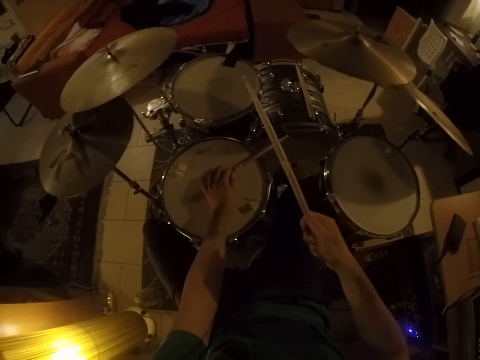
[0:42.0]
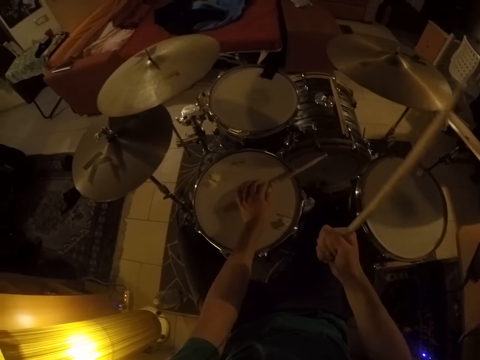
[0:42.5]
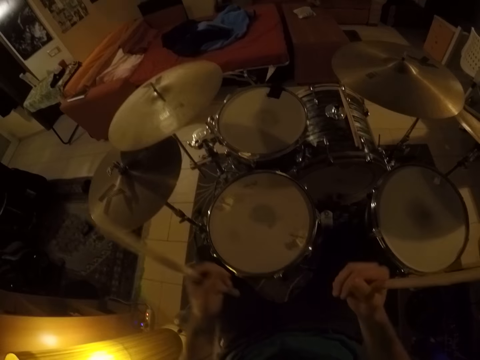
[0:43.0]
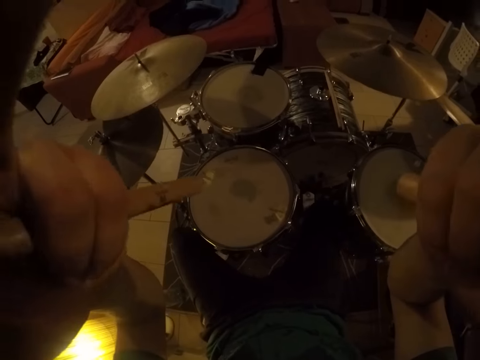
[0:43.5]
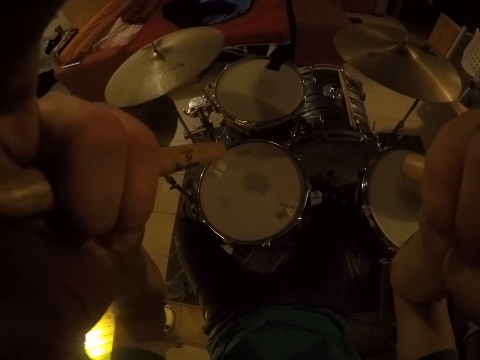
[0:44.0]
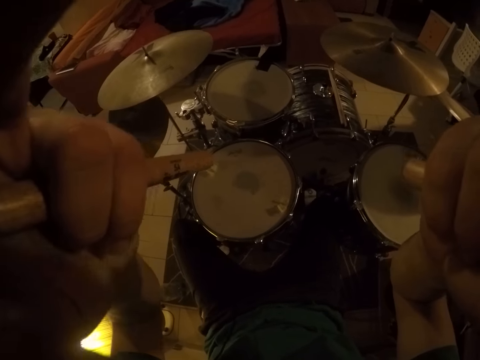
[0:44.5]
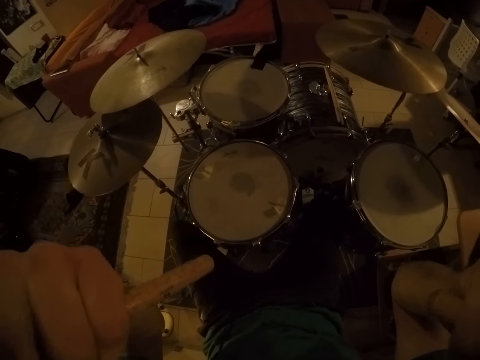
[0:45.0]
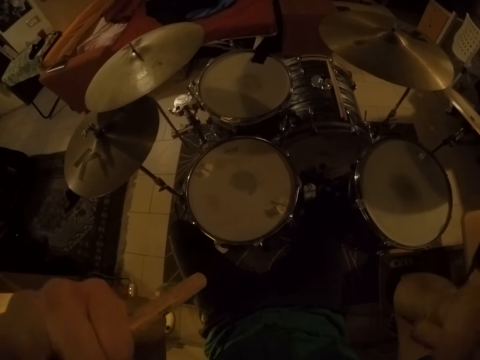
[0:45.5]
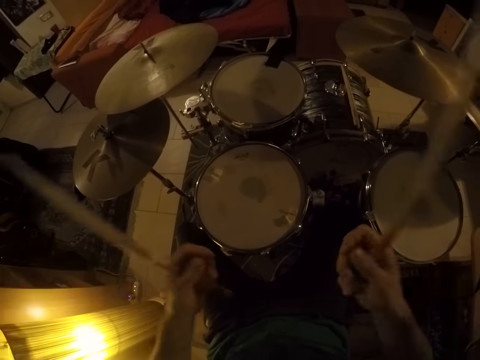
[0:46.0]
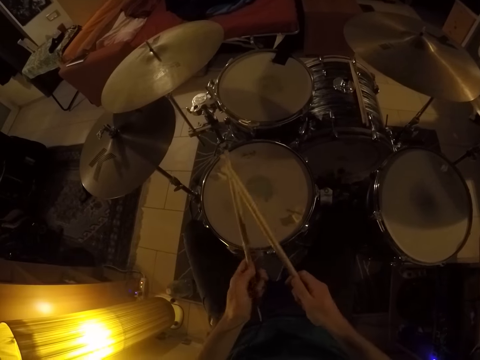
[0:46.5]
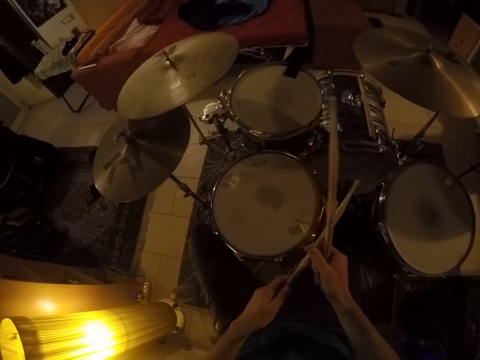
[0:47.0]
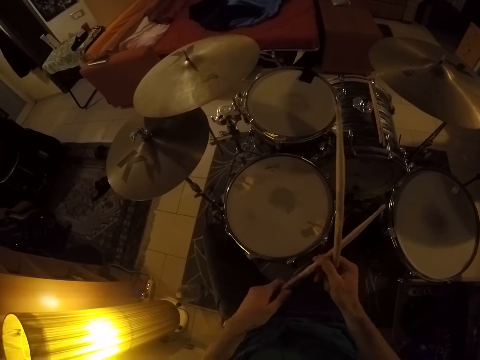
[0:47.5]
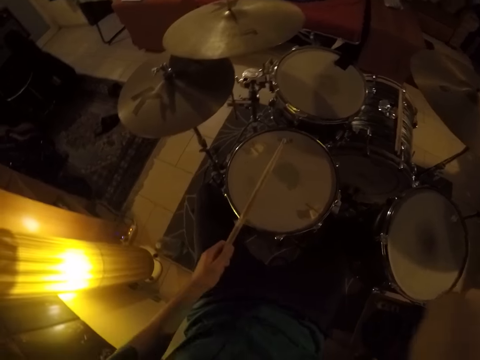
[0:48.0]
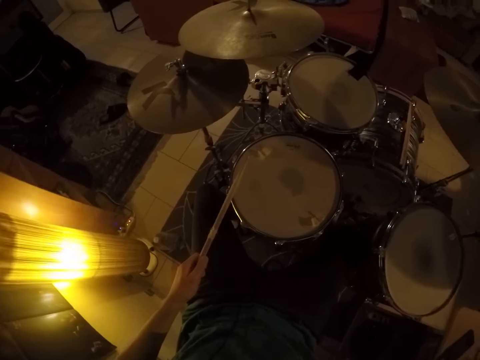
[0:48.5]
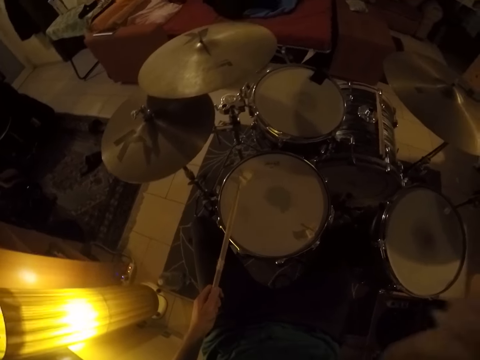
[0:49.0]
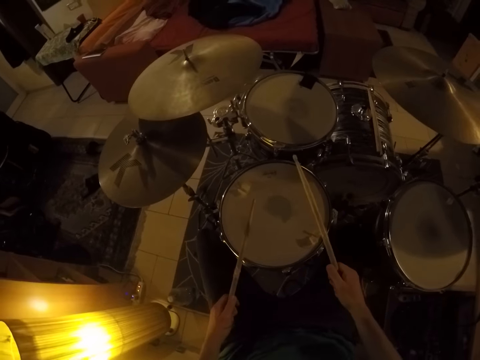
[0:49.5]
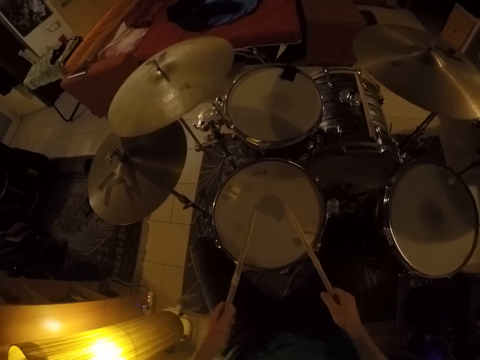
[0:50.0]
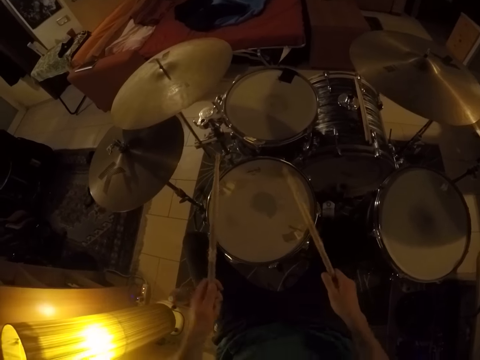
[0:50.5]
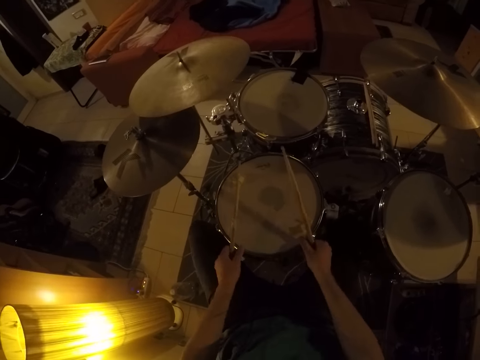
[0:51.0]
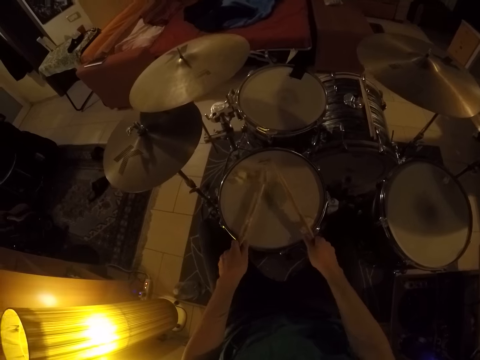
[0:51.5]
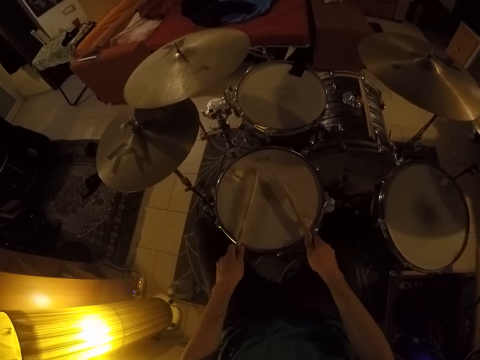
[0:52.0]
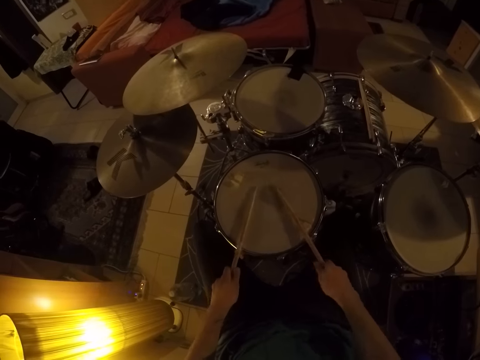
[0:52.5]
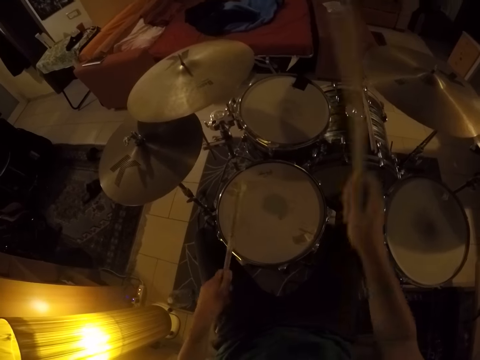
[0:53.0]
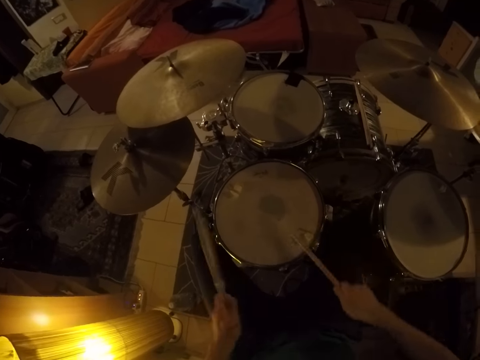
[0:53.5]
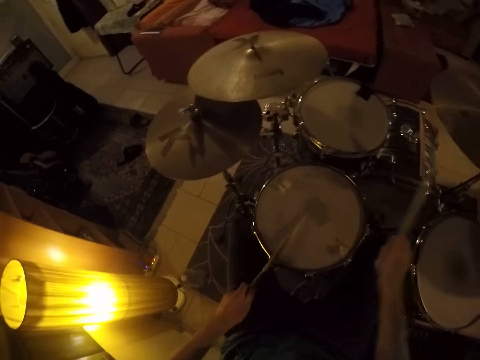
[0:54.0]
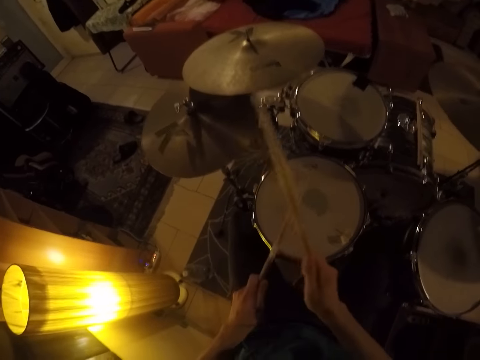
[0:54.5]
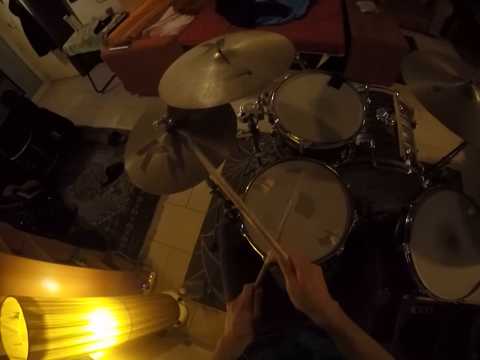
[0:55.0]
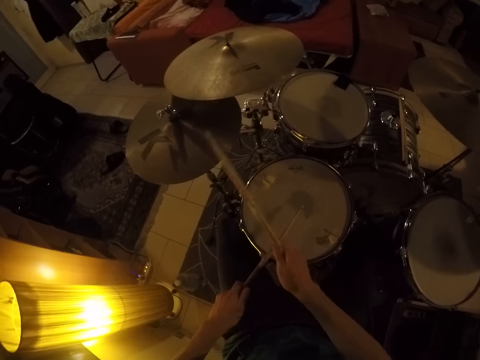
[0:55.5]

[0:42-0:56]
The camera wearer beats the drum set. They hit the drum with the drum stick in both hands.

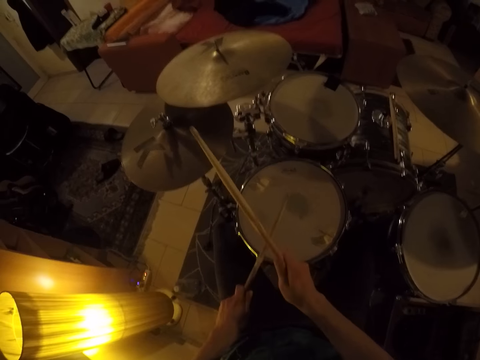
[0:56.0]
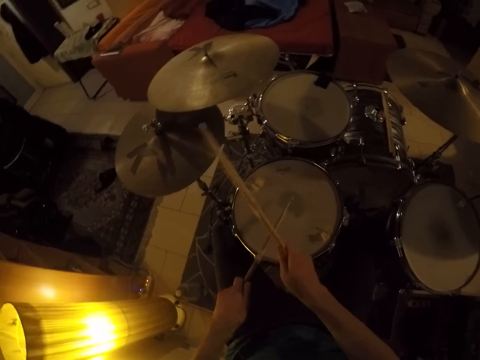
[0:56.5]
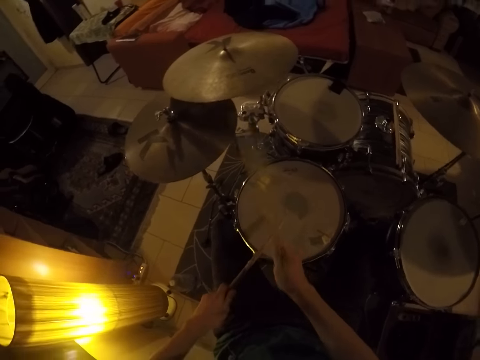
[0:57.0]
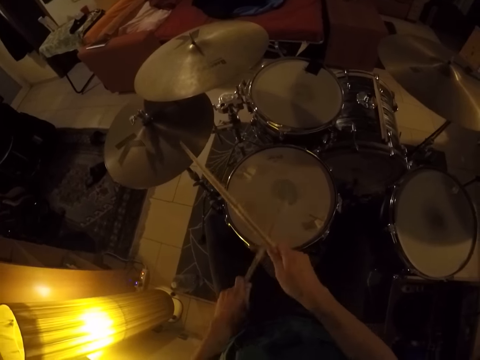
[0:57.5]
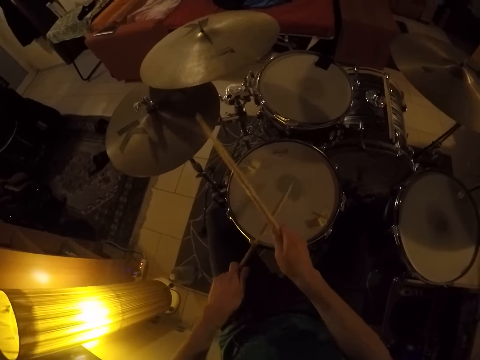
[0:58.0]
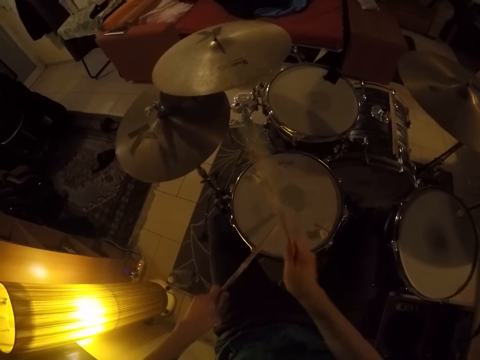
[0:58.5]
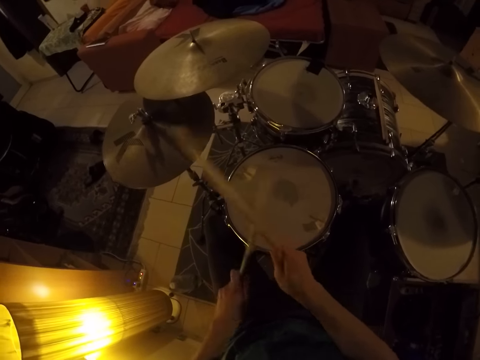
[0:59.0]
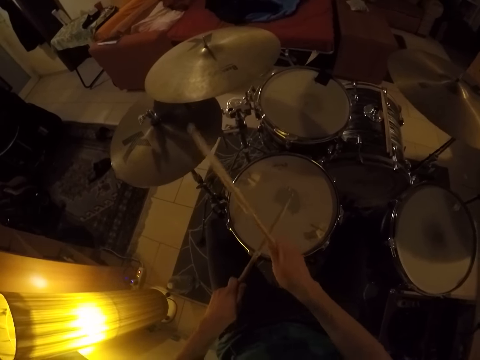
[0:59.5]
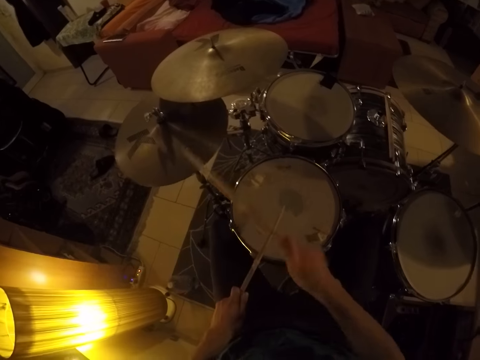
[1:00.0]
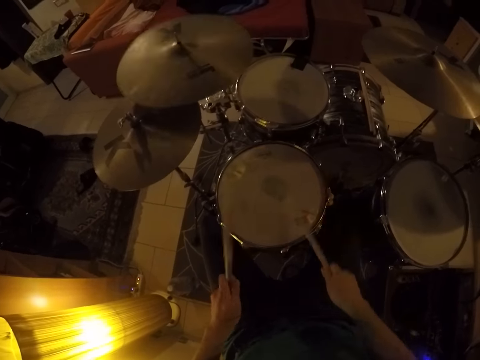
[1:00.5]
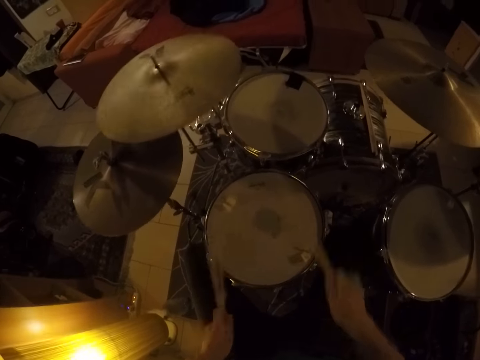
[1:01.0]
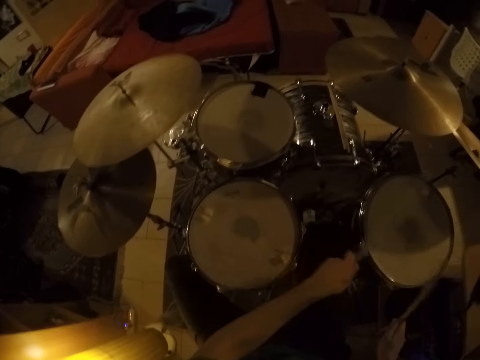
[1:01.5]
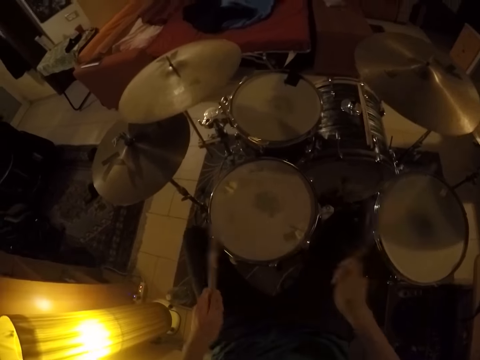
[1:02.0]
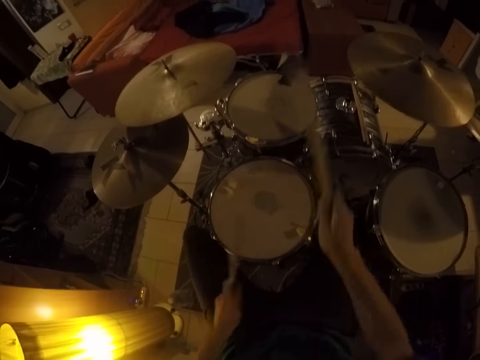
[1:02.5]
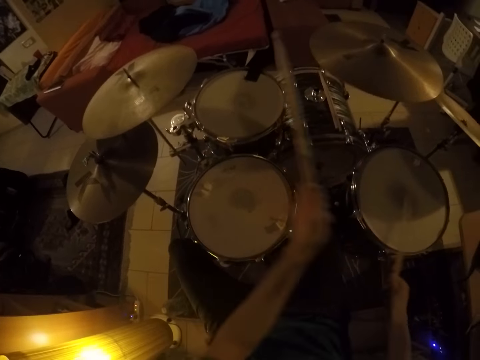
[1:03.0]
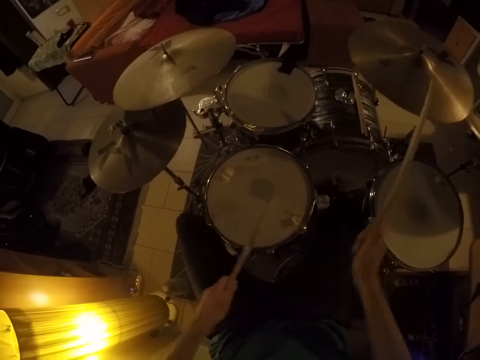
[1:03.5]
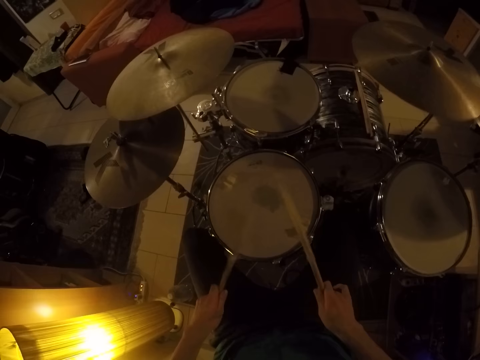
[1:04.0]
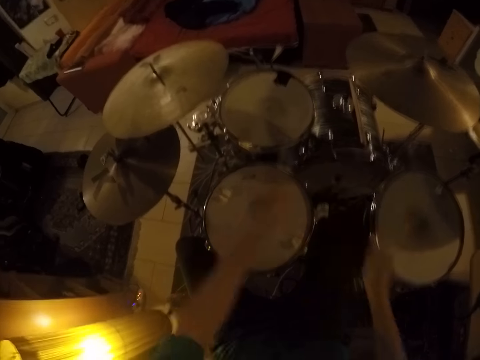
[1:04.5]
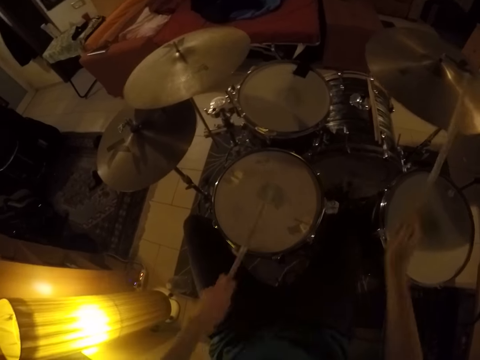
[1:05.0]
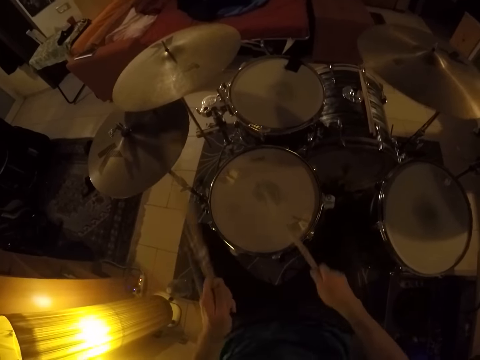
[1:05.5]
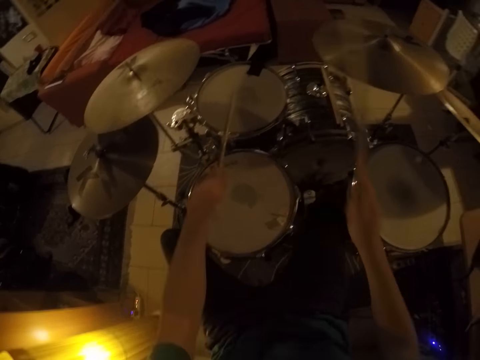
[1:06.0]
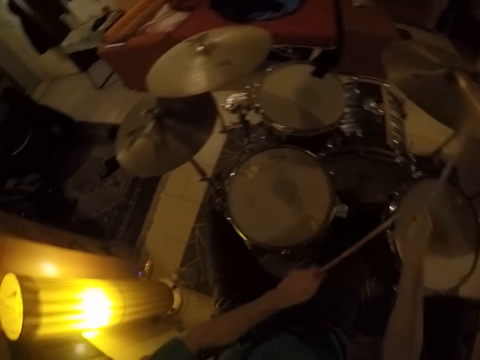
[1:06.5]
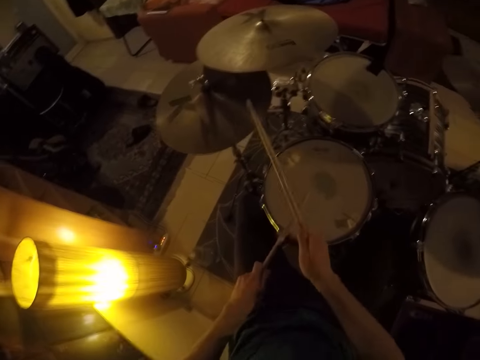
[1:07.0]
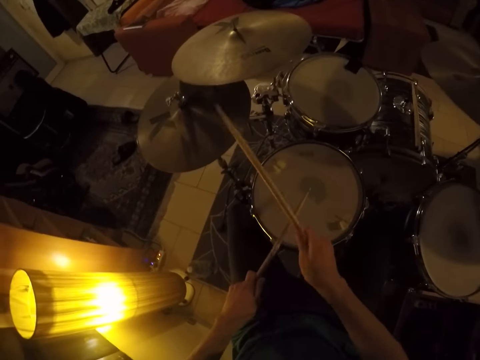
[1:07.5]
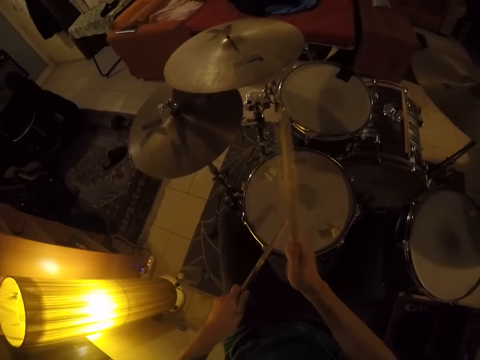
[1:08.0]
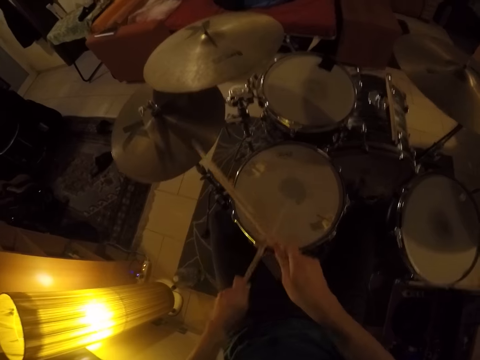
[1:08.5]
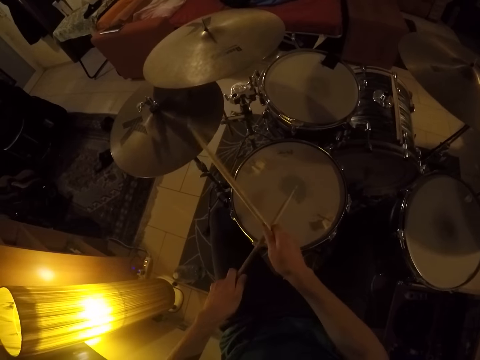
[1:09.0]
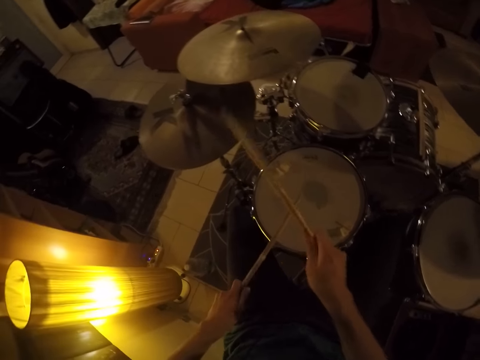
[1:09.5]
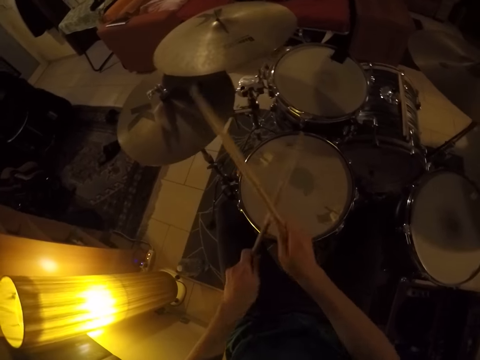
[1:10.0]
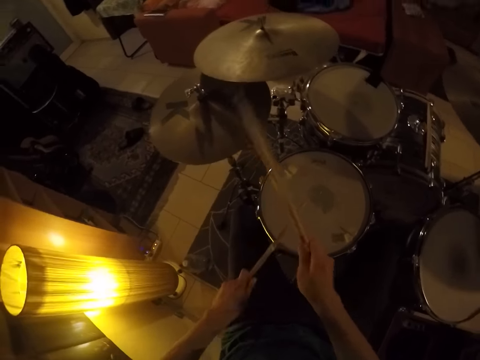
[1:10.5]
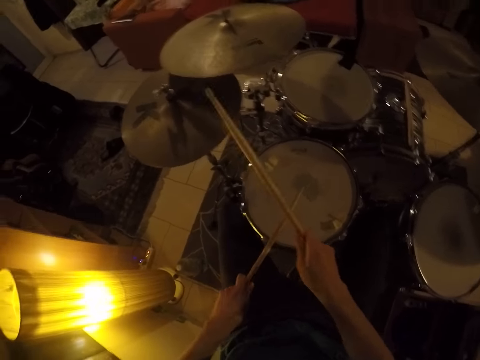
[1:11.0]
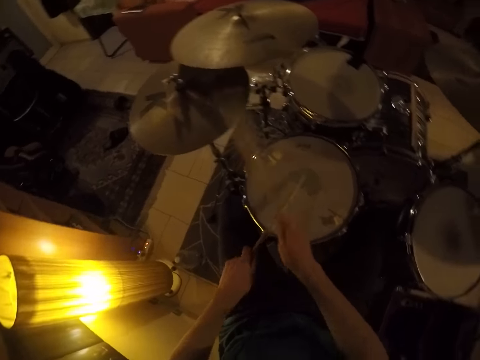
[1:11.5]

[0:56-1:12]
The camera wearer beats the drum set repeatedly.
